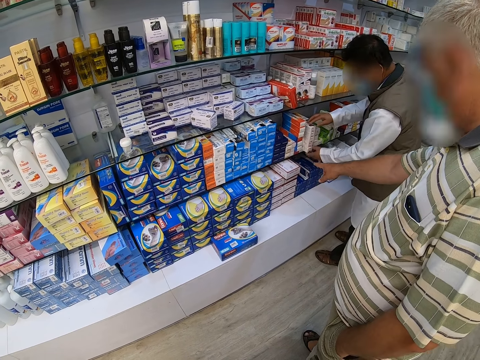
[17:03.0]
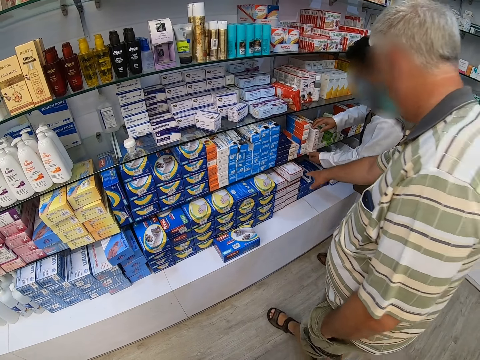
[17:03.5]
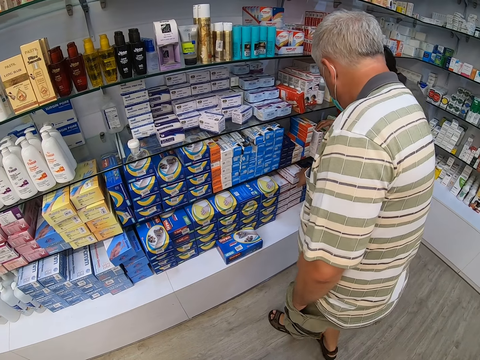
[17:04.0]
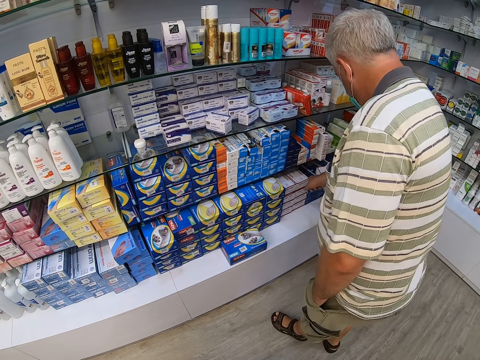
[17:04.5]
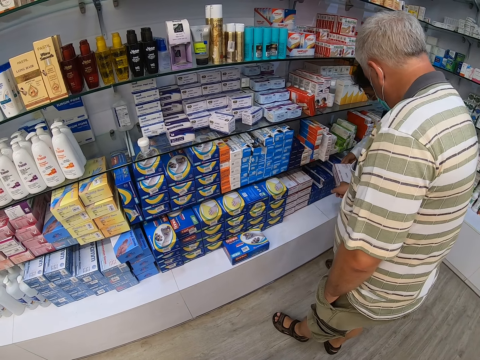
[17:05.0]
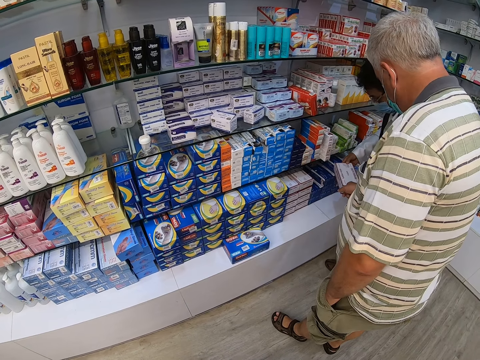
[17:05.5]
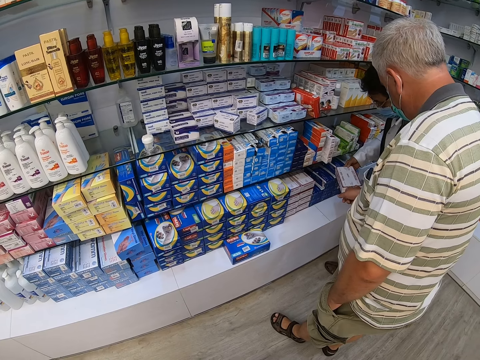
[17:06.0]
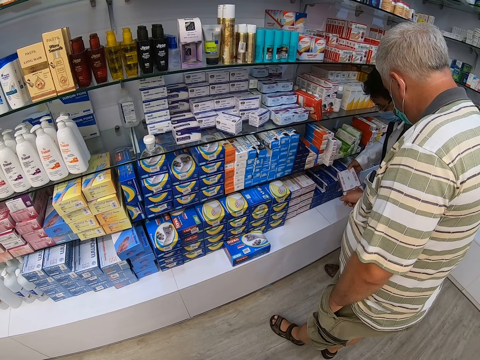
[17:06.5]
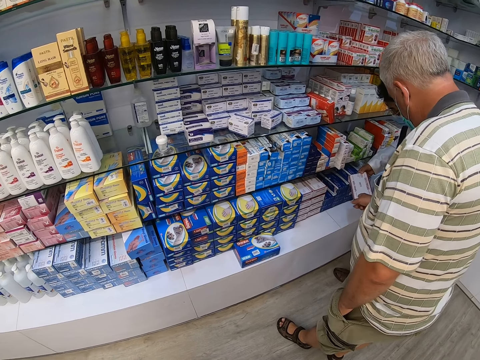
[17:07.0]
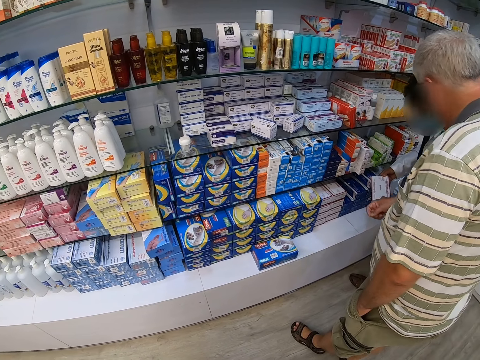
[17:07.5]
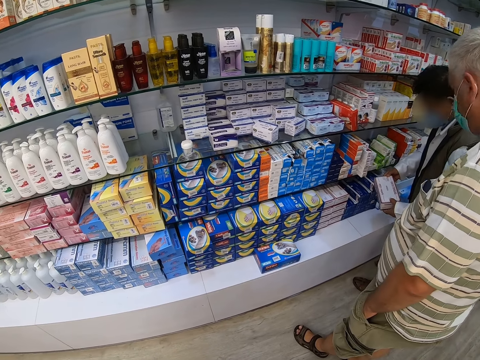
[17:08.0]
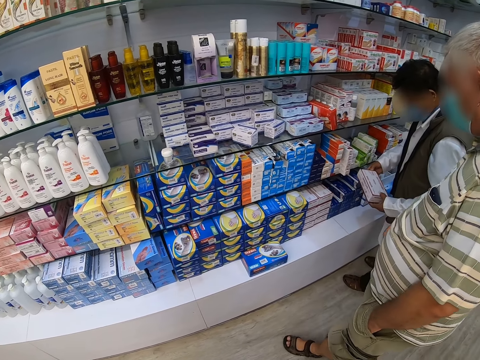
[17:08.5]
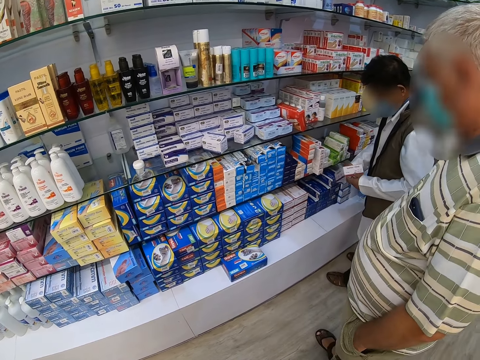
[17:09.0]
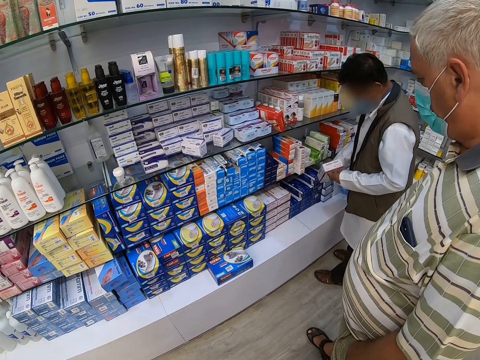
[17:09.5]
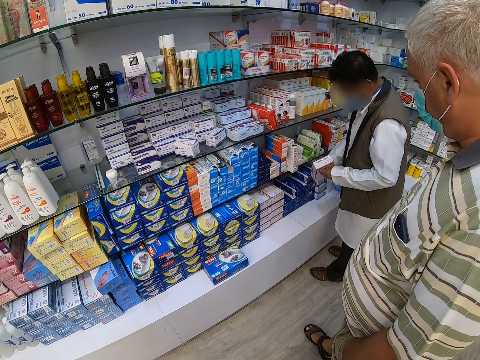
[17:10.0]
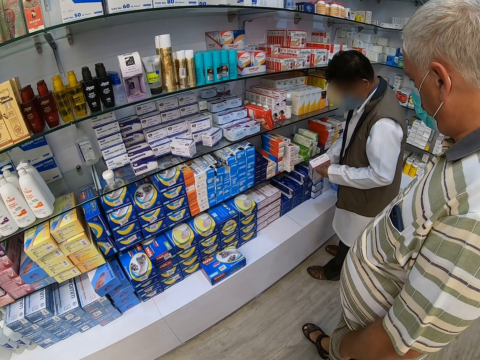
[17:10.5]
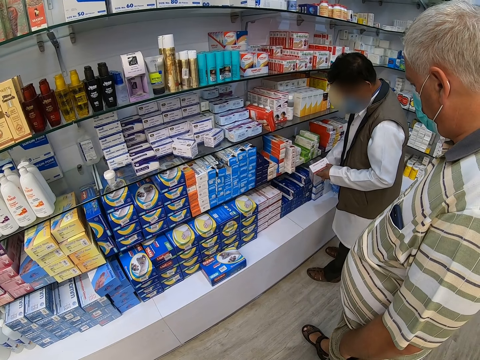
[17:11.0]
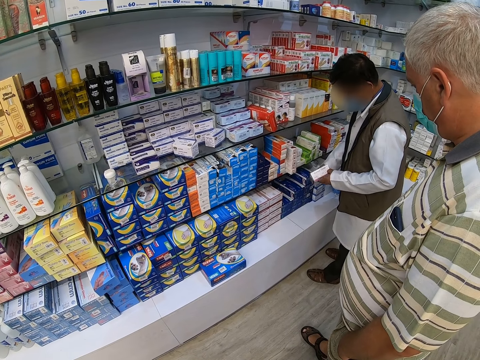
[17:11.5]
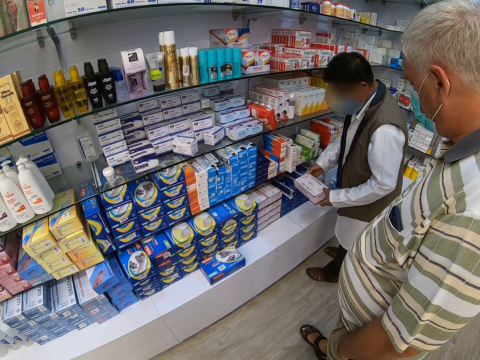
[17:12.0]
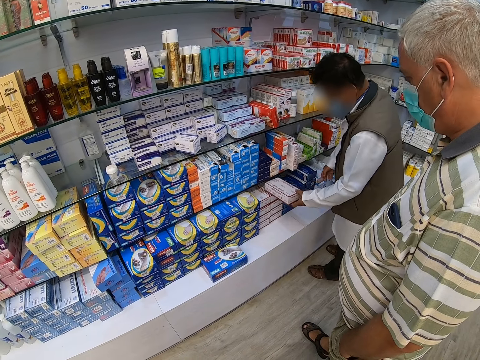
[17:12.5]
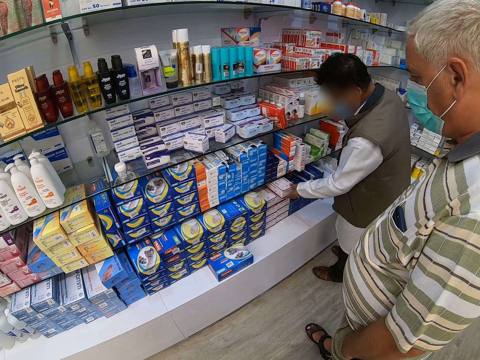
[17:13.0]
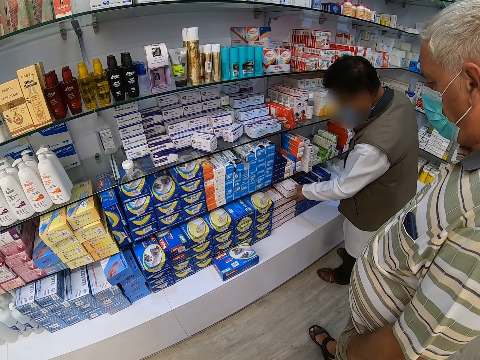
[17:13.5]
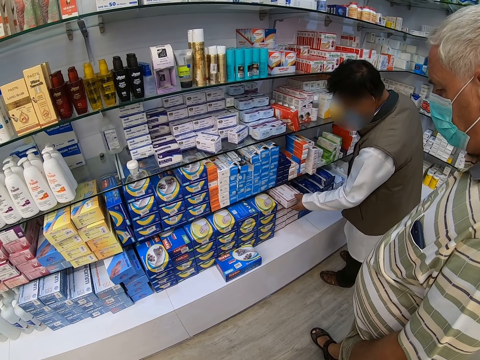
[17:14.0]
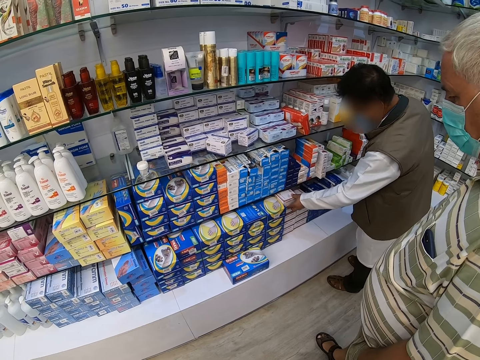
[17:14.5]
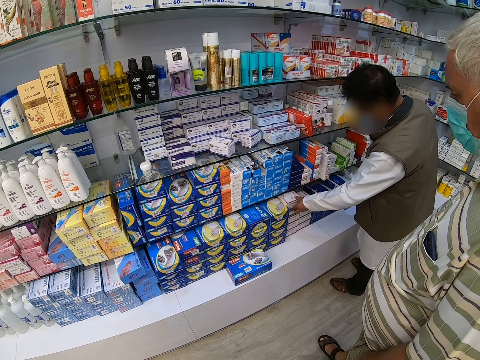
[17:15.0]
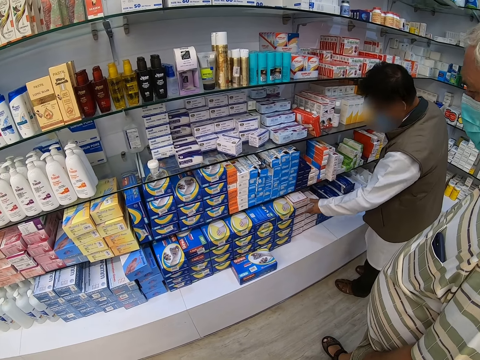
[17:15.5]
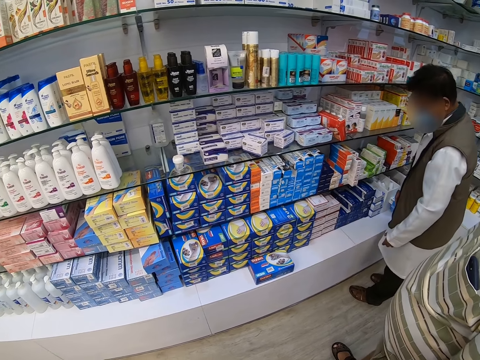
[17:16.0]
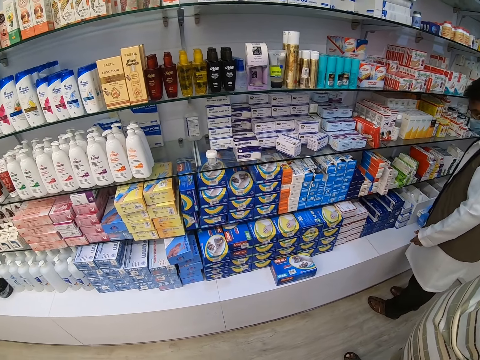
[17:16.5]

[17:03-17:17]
A man picks a product from the shelf. Another man points at something. The first man checks something and returns the product to the shelf.

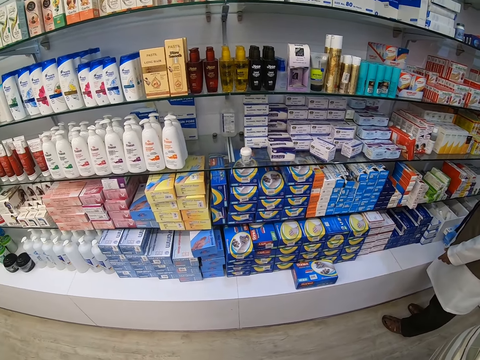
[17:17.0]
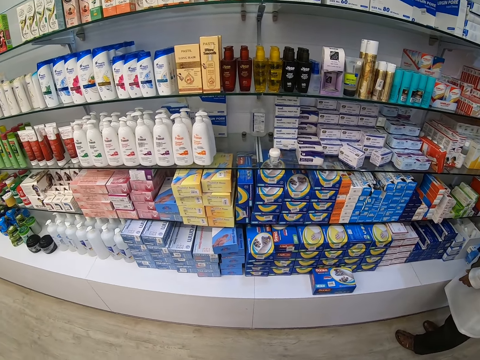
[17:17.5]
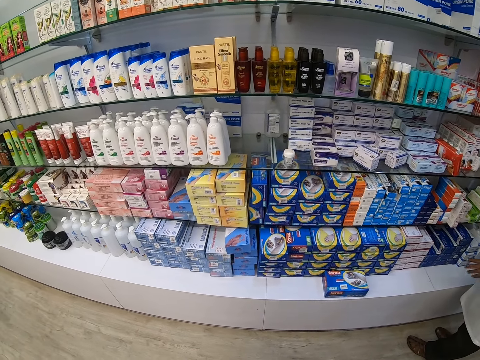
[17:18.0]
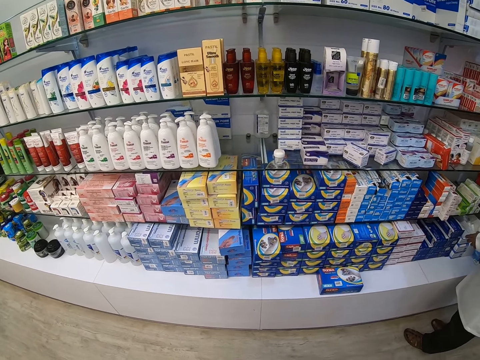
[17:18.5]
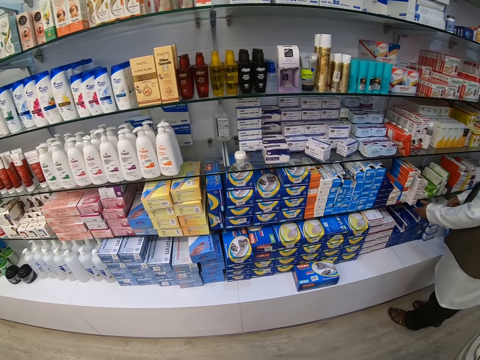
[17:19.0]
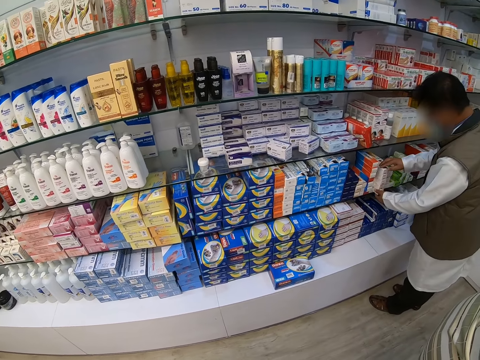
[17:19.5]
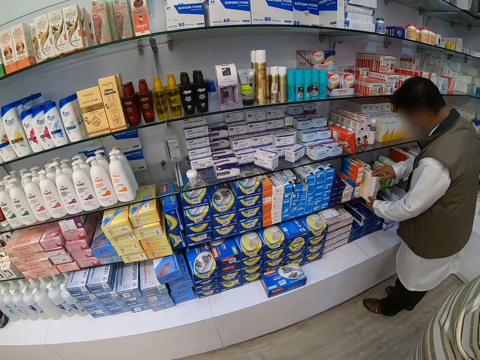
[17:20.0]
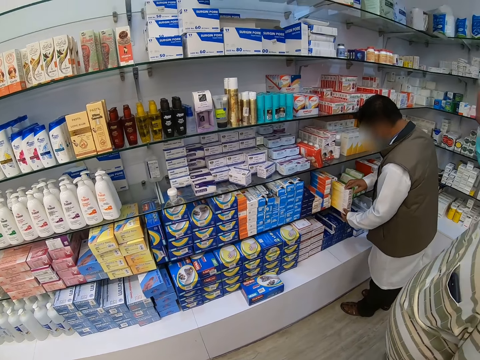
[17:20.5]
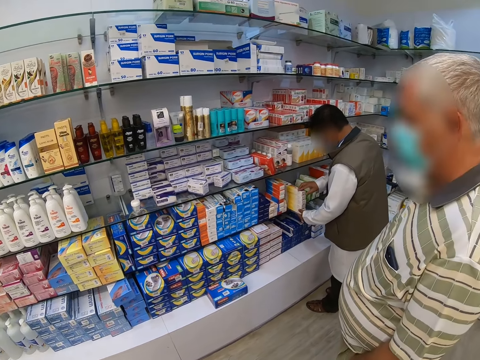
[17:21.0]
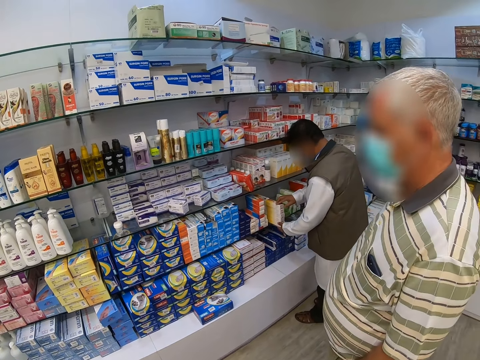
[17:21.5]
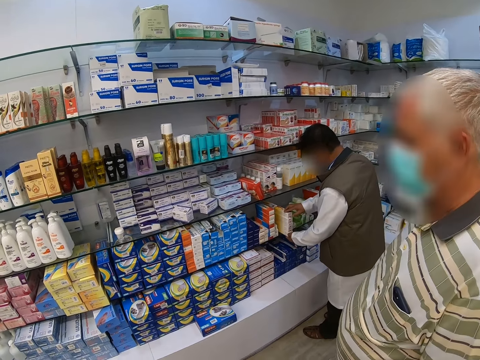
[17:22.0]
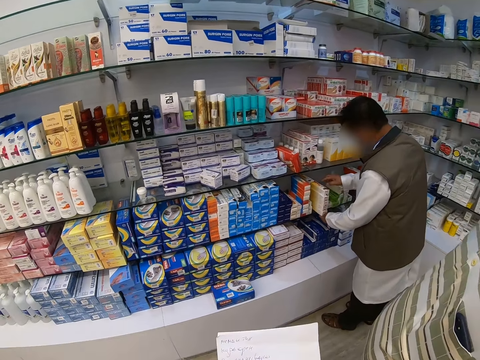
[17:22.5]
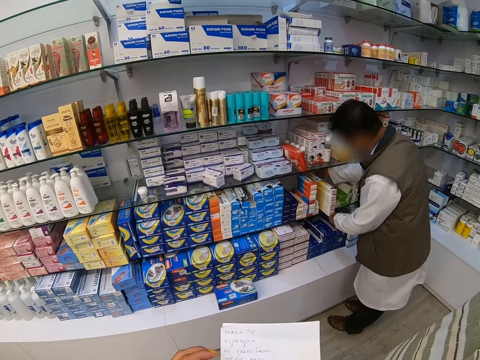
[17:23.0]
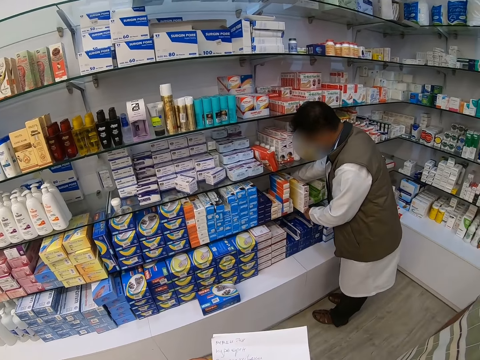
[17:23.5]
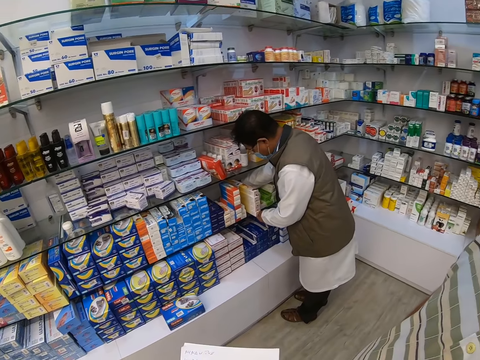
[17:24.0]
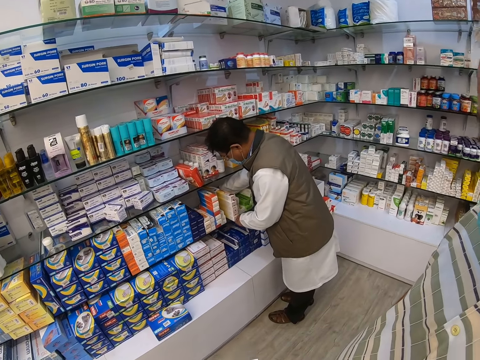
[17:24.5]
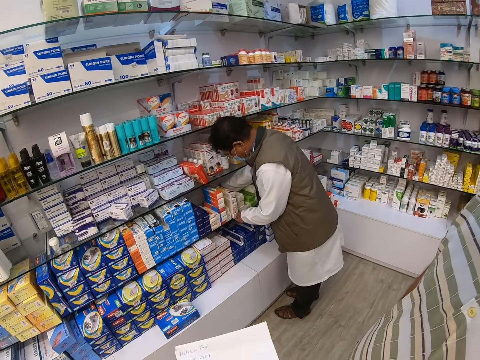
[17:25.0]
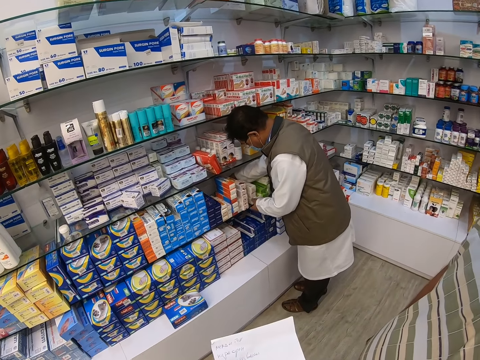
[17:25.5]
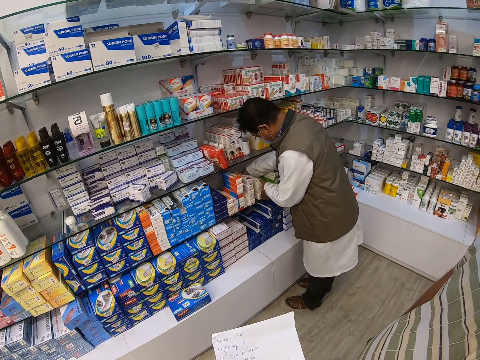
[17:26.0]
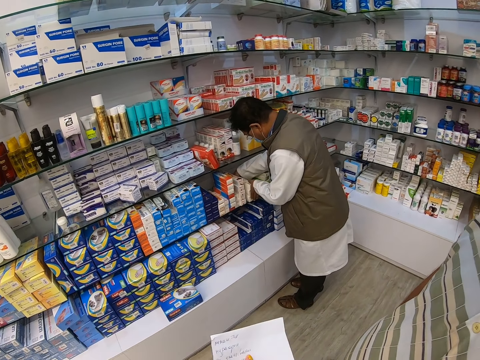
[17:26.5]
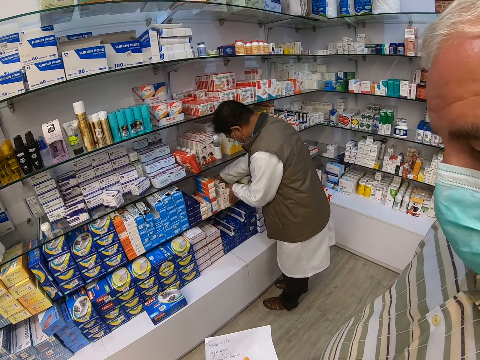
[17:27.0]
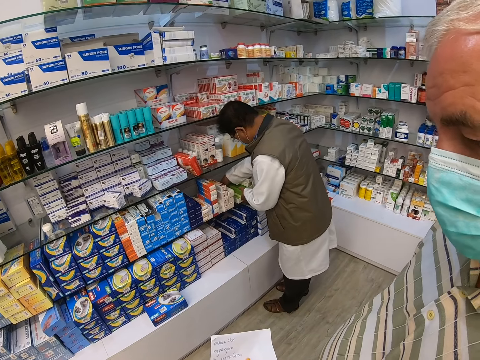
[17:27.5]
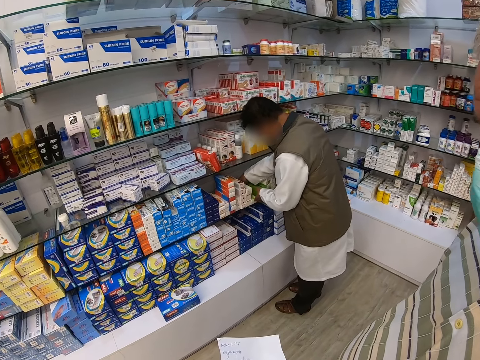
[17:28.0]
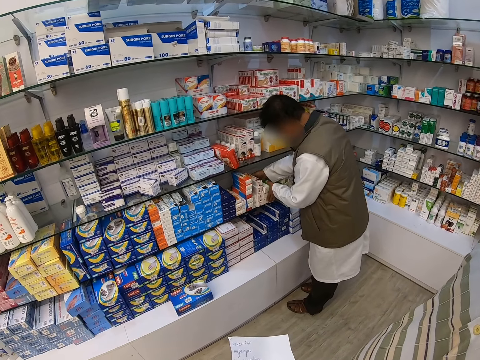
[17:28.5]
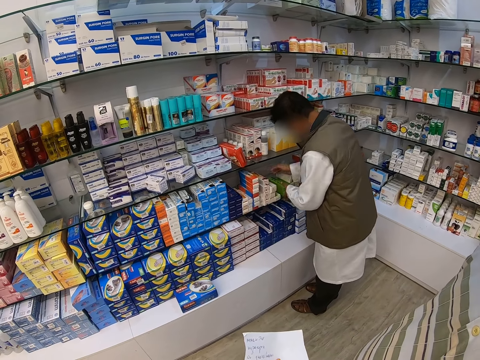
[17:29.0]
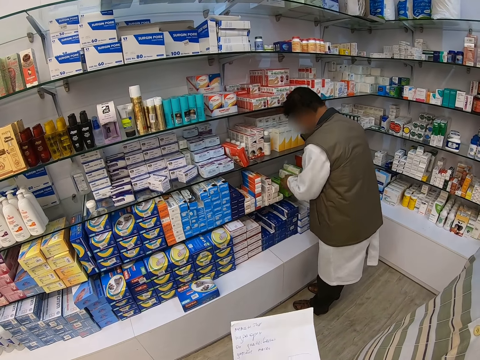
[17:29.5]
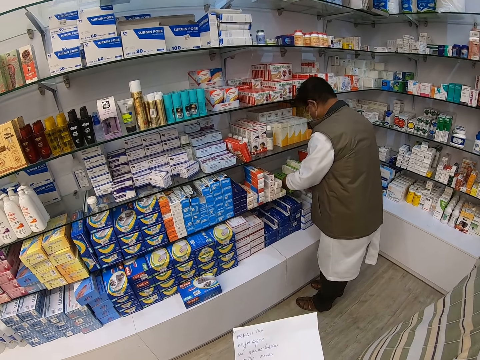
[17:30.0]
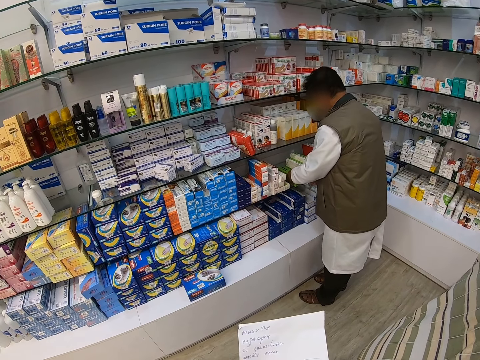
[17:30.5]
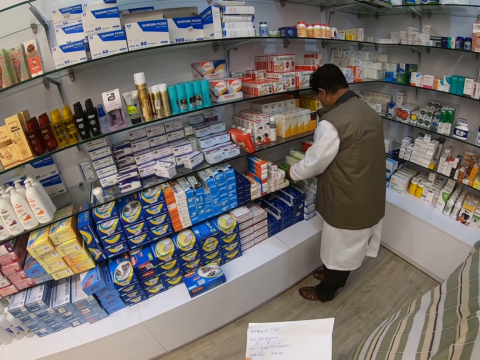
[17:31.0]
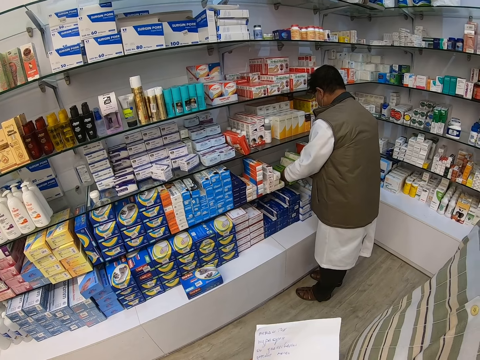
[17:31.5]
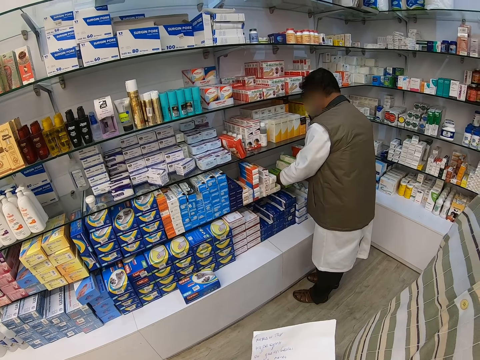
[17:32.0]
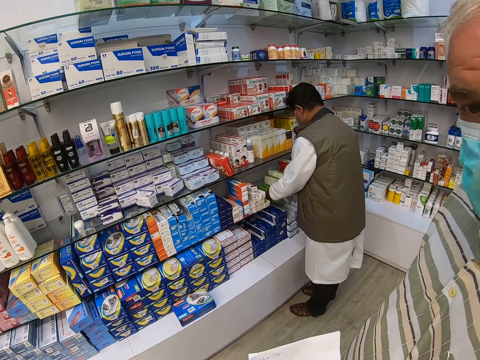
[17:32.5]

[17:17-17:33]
The camera wearer looks around. A man arranges the products on the counter and holds something. The camera wearer holds a paper.
